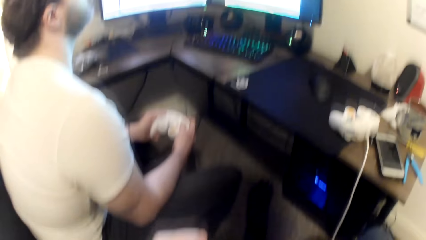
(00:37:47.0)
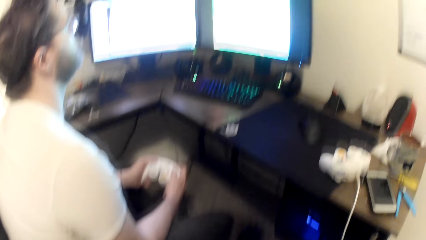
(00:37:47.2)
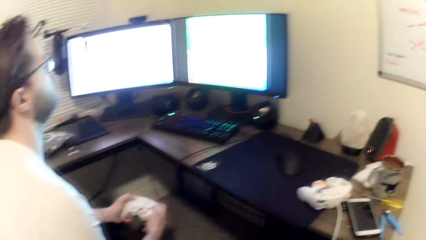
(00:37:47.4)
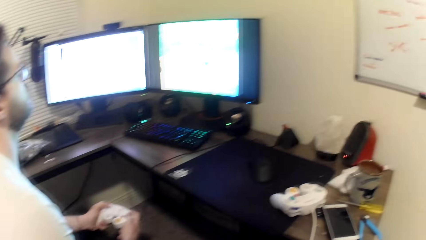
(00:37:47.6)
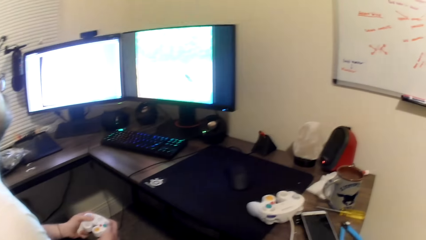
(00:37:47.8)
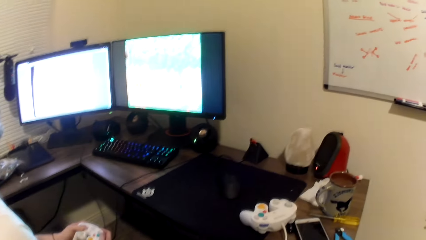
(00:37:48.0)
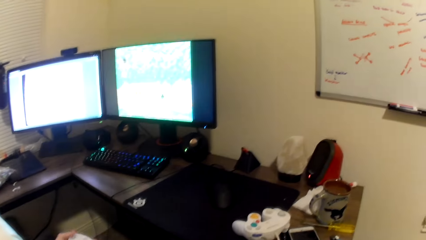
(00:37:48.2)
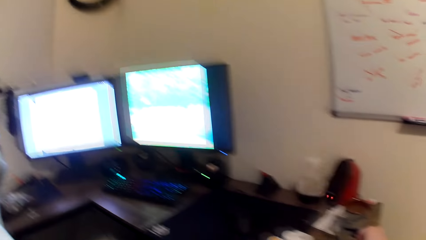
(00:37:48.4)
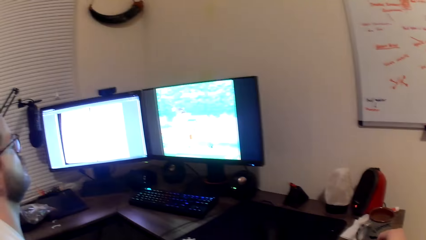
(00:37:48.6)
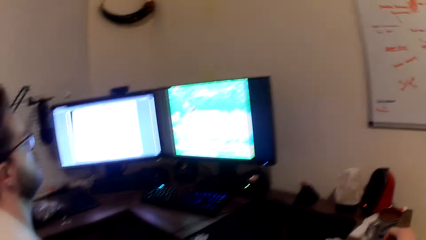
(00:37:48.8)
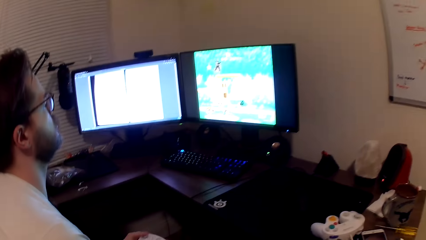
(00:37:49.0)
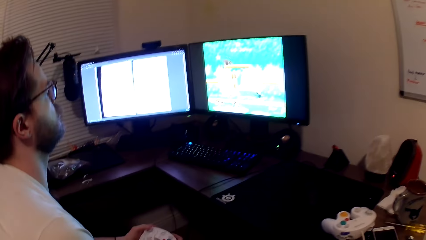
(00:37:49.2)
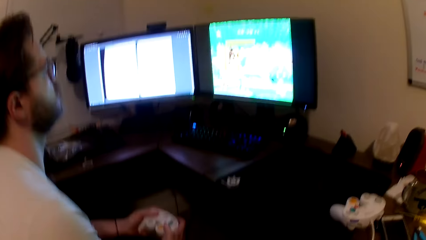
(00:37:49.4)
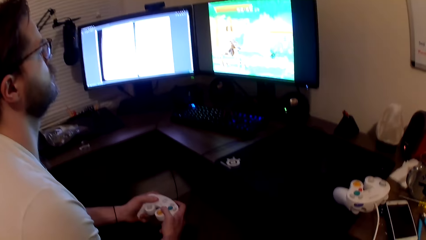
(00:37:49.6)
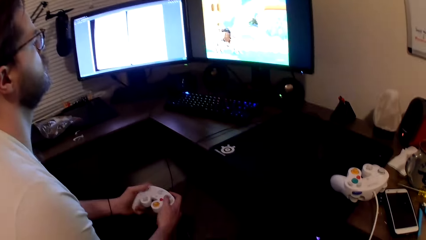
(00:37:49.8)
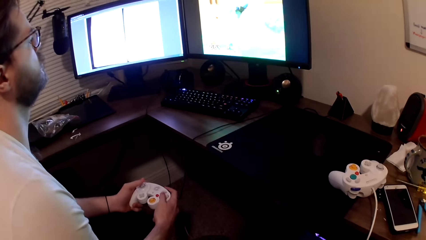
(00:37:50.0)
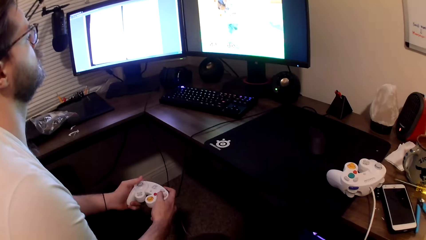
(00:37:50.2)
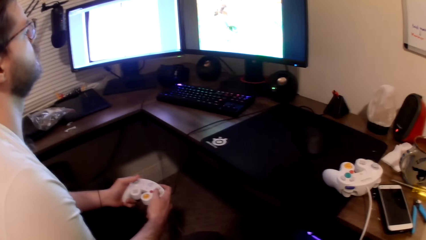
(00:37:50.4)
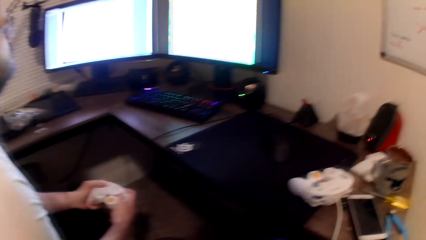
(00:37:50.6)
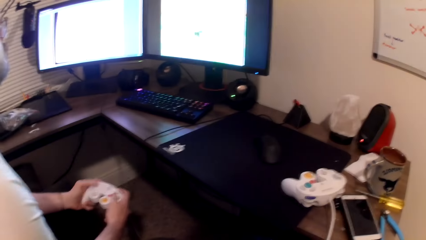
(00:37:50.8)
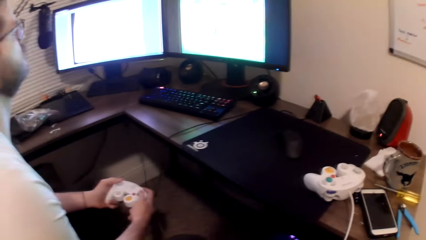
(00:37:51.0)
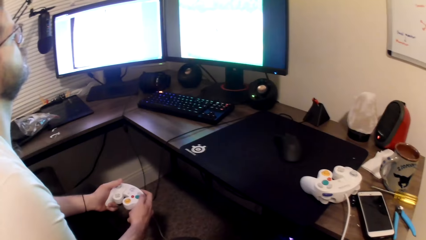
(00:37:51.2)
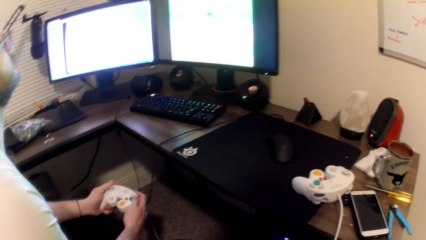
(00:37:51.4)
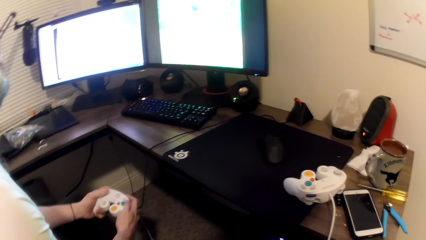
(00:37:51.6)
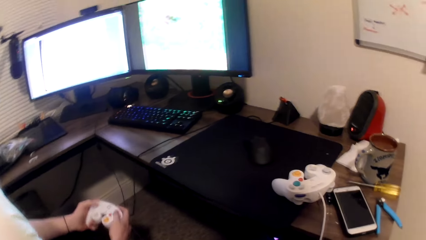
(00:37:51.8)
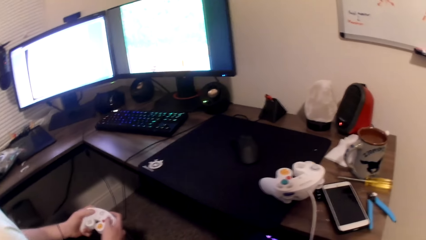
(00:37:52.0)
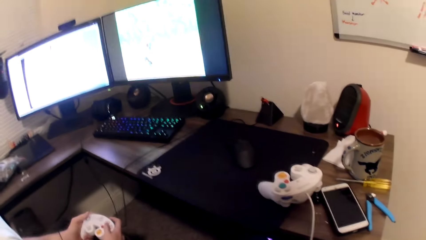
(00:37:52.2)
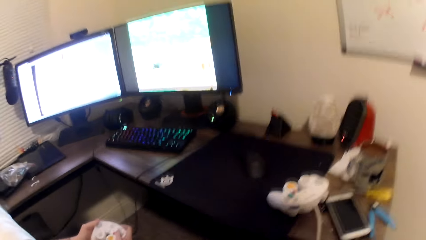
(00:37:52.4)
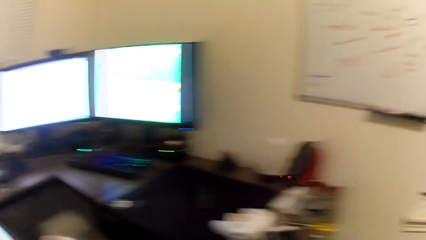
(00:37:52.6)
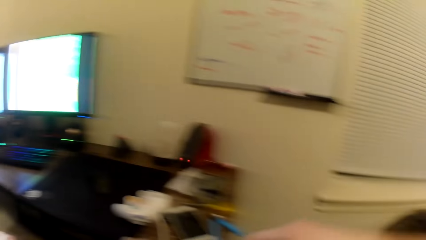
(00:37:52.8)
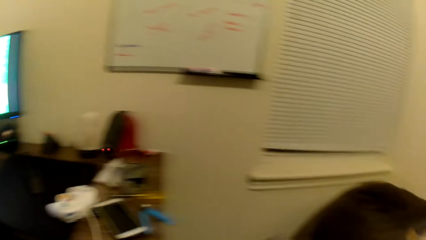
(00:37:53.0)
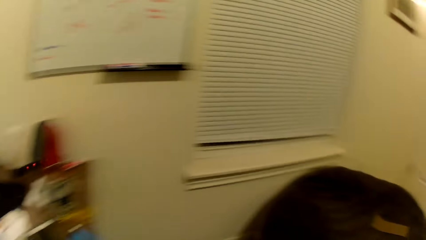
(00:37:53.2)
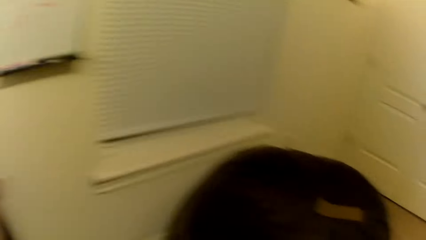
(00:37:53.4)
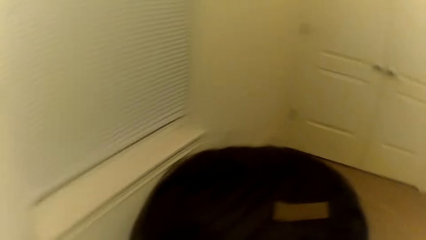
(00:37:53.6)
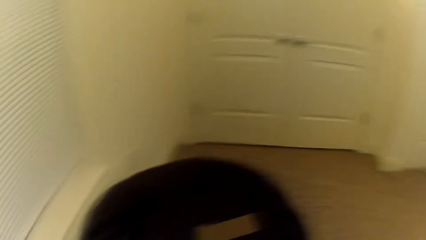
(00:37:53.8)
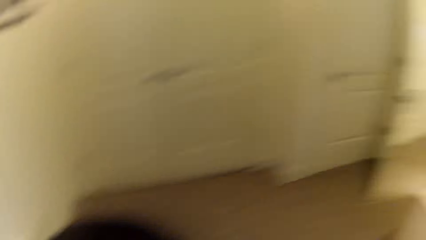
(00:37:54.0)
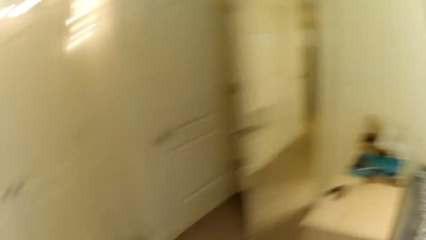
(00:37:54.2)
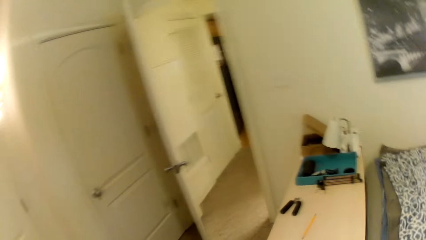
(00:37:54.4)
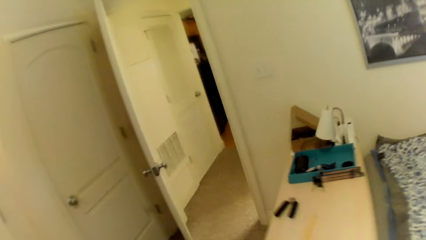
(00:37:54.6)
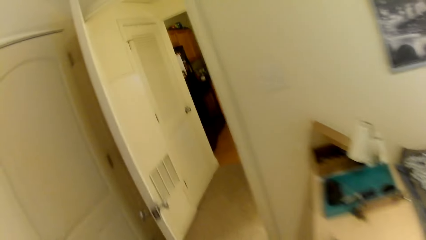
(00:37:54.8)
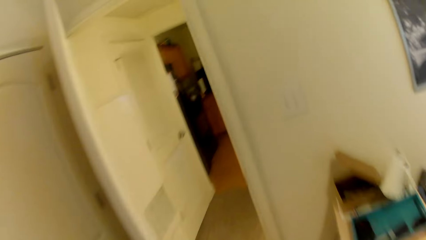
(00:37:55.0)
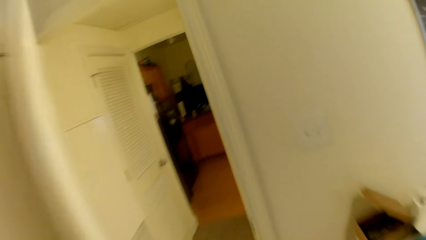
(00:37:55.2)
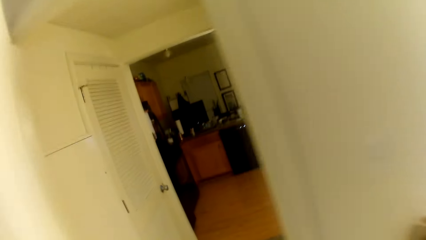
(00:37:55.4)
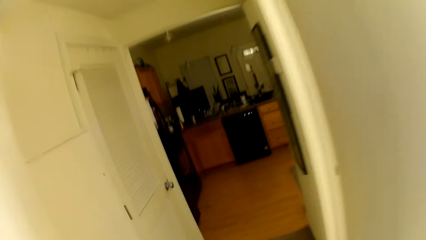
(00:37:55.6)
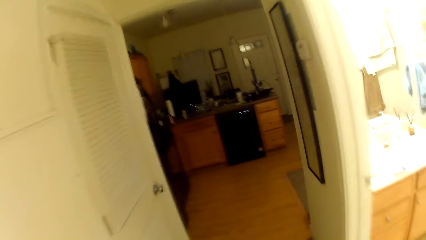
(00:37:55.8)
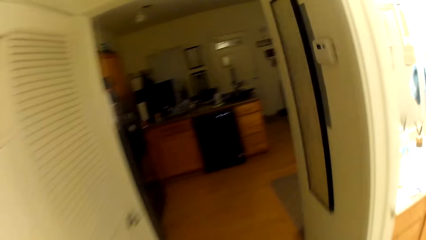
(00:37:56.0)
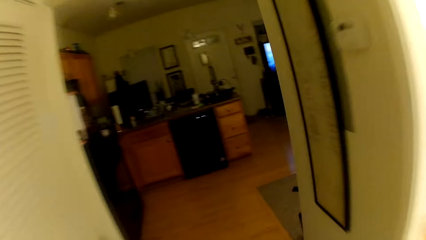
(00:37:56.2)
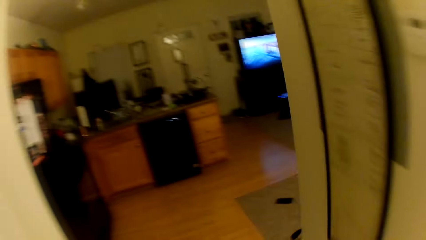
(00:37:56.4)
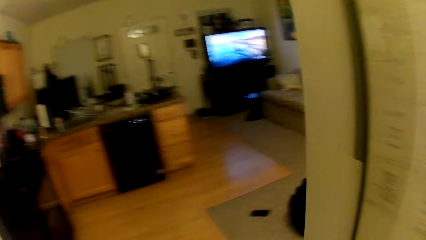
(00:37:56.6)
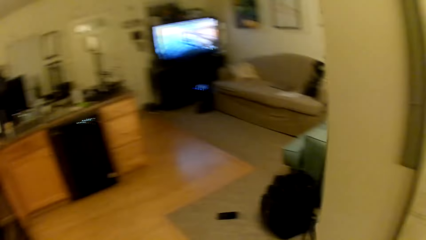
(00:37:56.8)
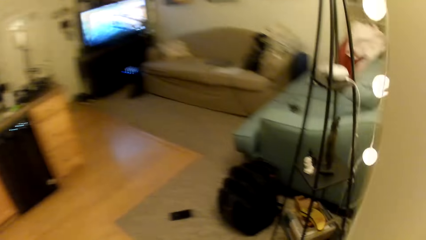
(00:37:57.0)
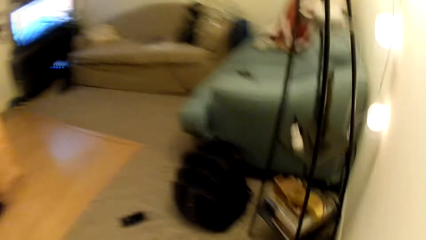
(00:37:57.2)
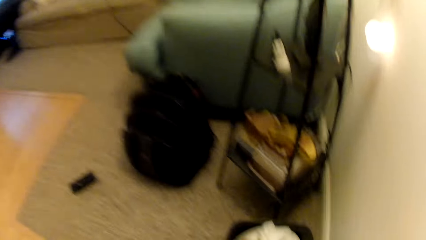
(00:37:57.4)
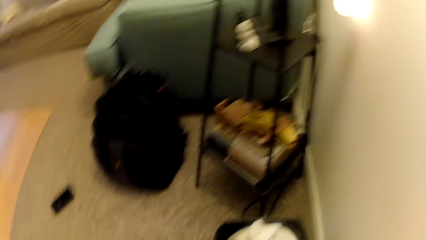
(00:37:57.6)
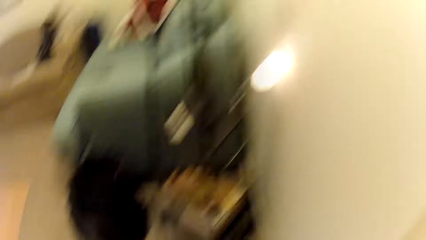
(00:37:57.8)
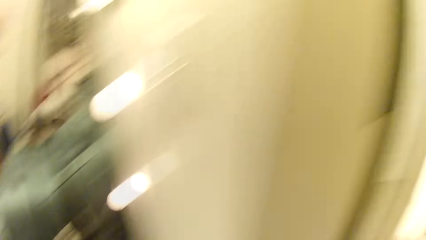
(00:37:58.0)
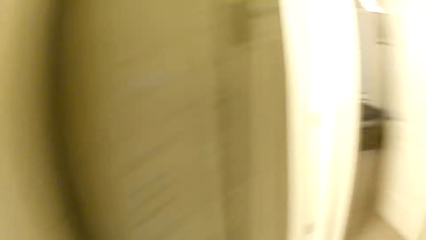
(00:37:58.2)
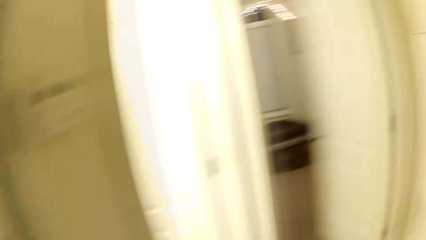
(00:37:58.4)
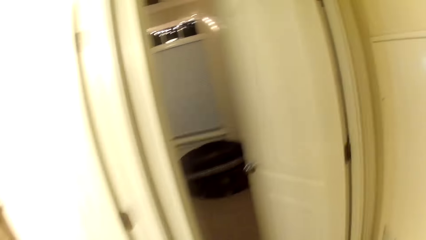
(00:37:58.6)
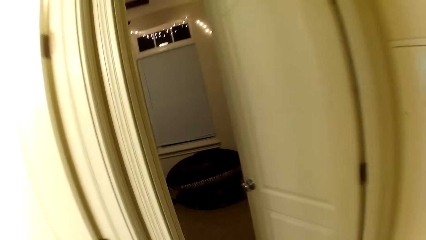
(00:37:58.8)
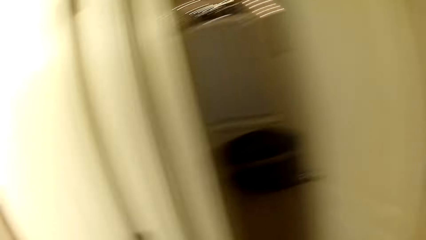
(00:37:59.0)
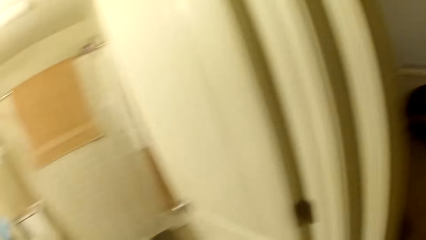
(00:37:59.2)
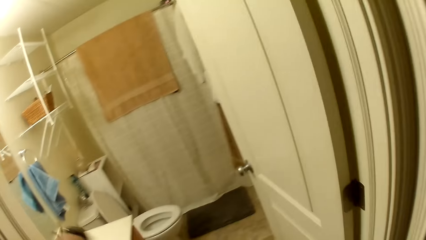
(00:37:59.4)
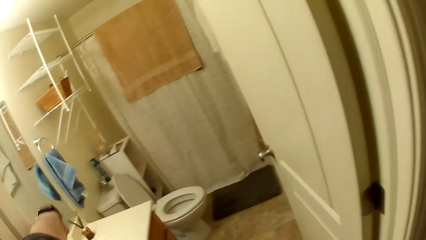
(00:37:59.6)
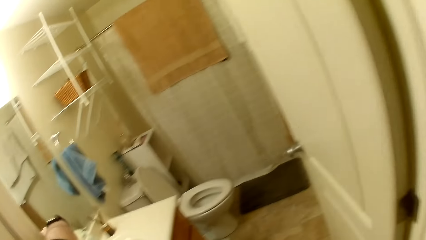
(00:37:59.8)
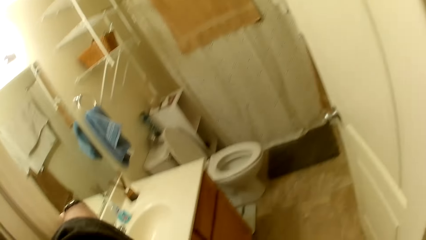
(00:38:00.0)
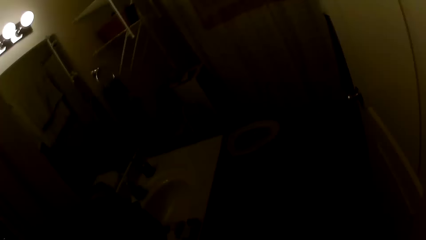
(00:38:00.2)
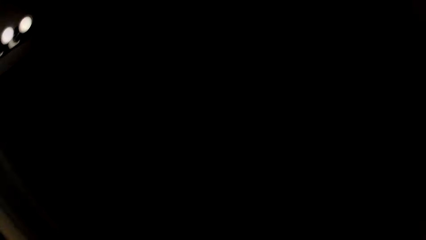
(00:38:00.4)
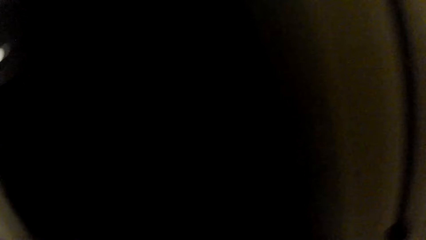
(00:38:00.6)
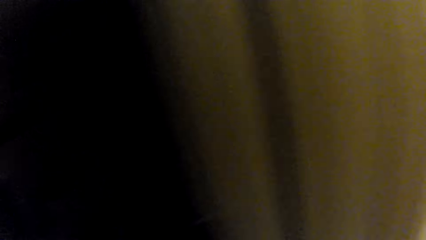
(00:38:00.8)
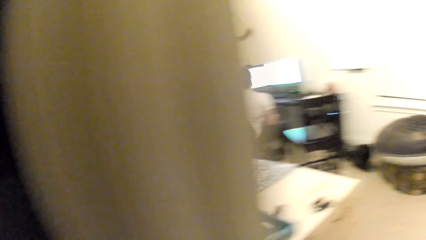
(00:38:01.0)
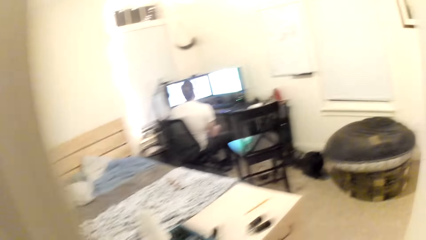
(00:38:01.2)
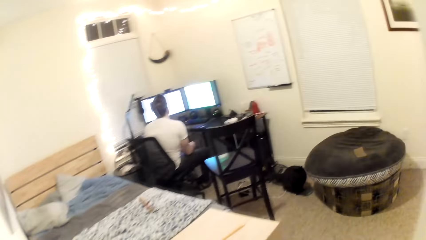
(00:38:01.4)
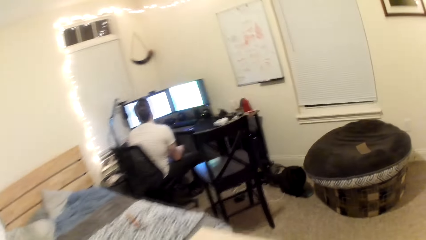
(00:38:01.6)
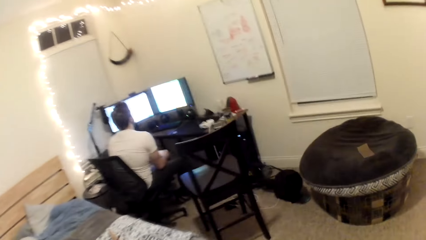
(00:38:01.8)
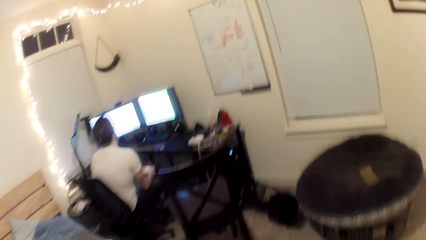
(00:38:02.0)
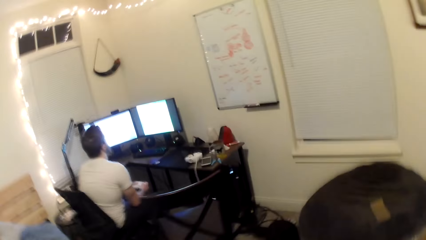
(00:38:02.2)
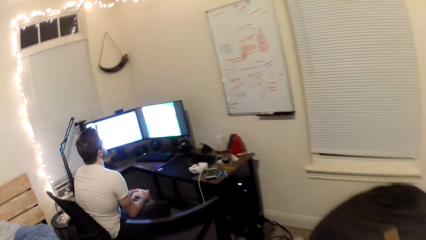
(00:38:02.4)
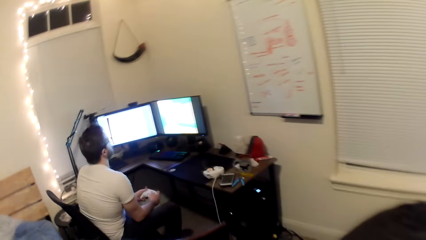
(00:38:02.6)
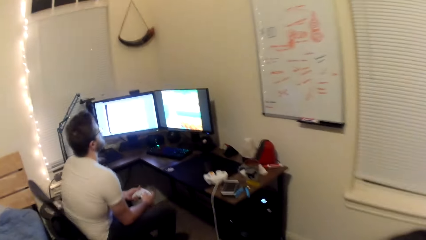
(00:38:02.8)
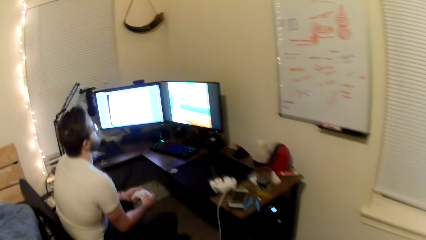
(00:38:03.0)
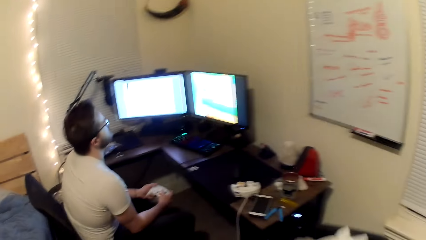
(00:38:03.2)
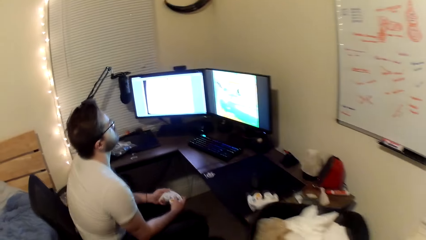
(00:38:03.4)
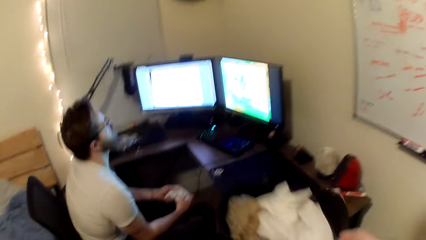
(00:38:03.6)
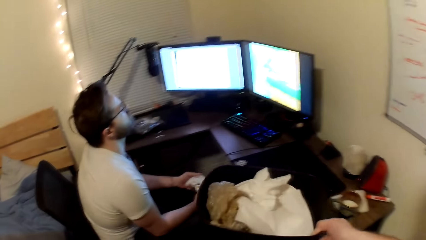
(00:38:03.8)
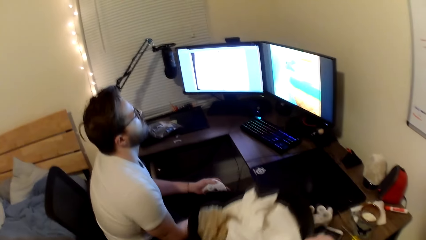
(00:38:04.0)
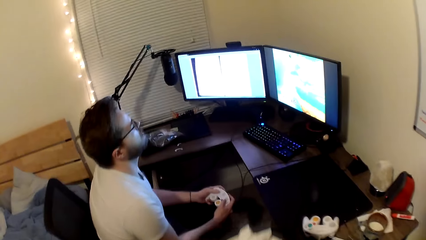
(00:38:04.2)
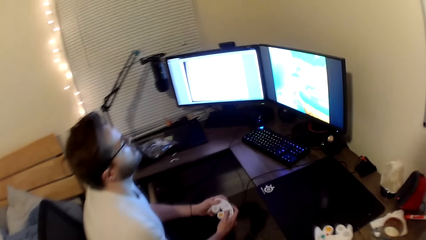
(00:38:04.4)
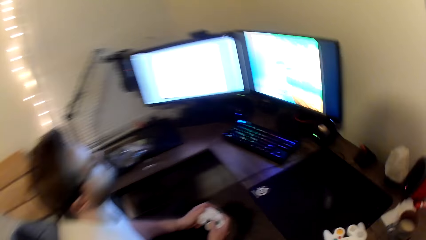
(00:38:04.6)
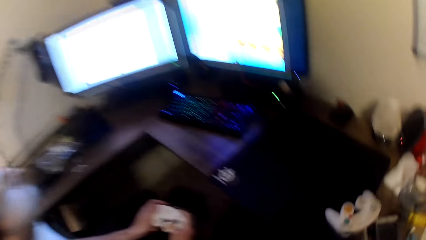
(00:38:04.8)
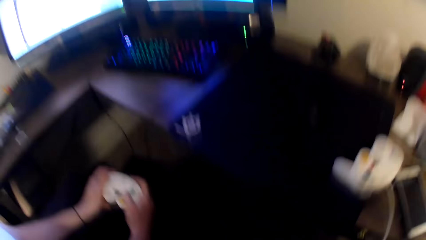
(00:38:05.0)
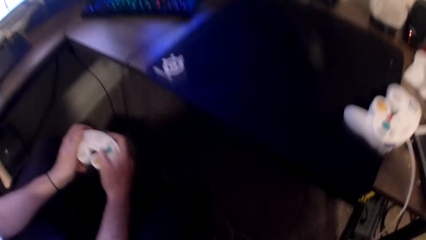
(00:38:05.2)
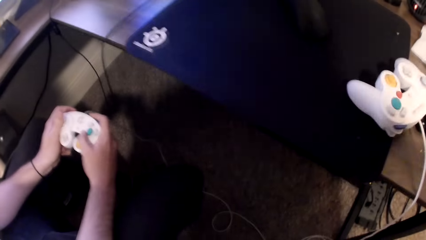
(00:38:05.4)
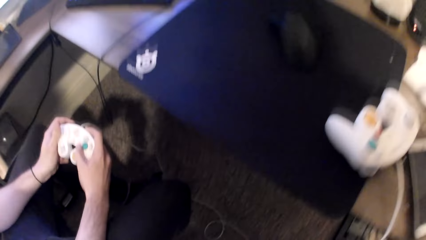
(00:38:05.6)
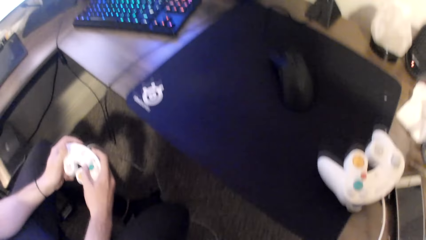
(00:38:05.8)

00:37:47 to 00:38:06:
A person plays a game on the computer. The camera wearer walks towards another room. He switches off the lights in the bathroom with his left hand.
